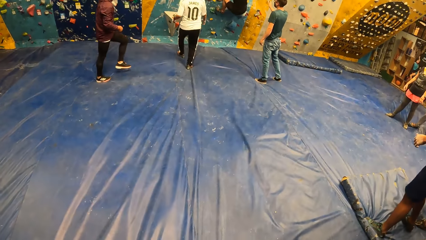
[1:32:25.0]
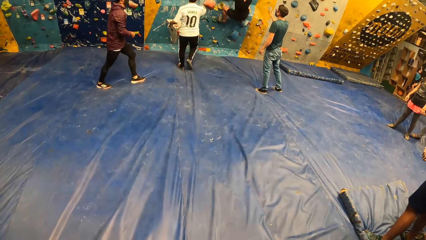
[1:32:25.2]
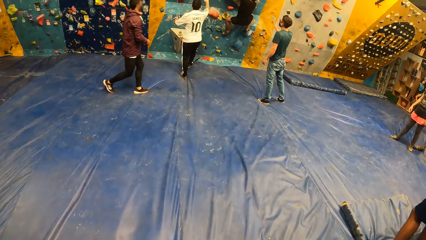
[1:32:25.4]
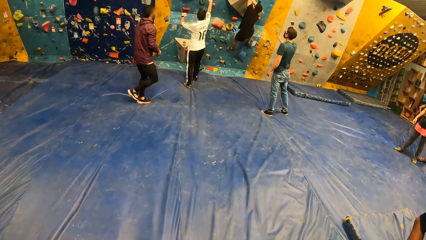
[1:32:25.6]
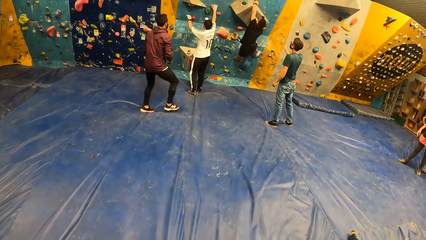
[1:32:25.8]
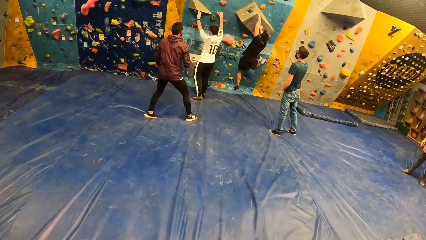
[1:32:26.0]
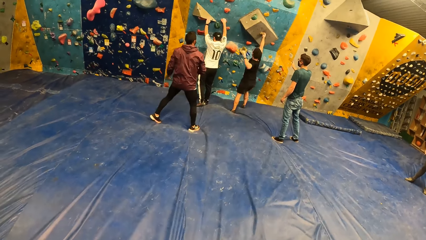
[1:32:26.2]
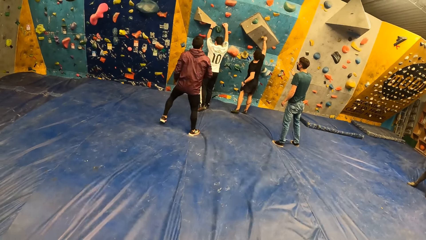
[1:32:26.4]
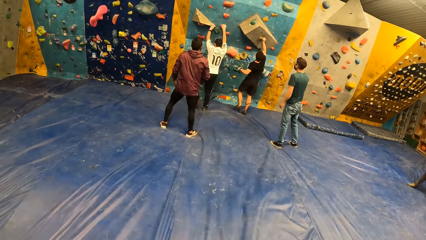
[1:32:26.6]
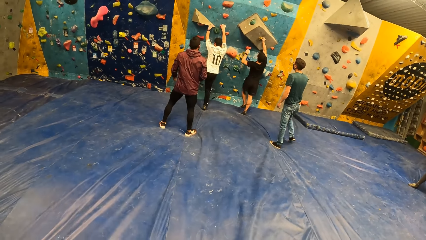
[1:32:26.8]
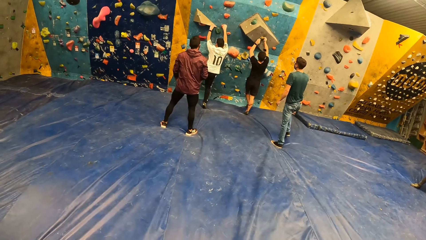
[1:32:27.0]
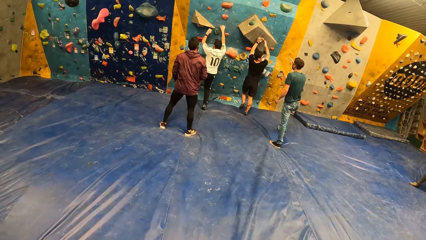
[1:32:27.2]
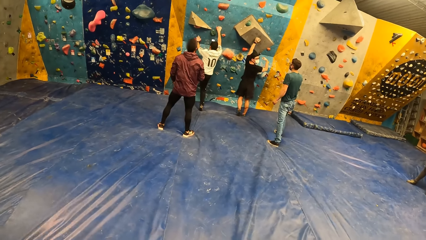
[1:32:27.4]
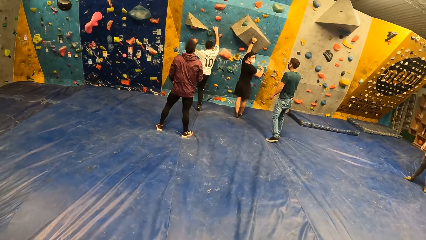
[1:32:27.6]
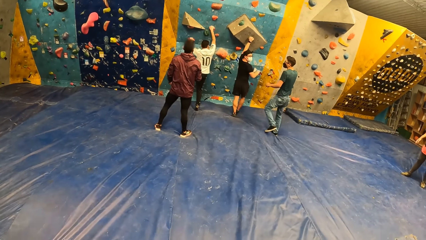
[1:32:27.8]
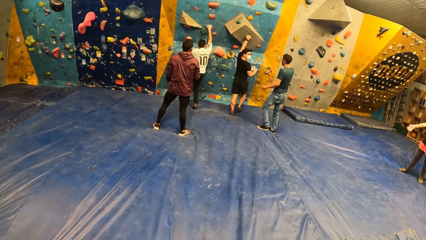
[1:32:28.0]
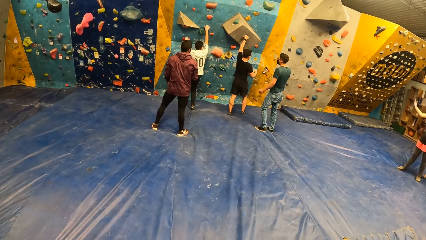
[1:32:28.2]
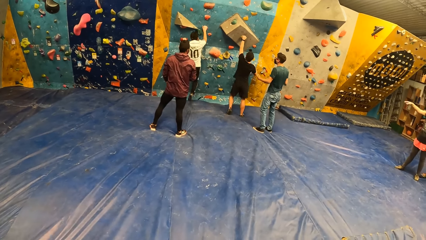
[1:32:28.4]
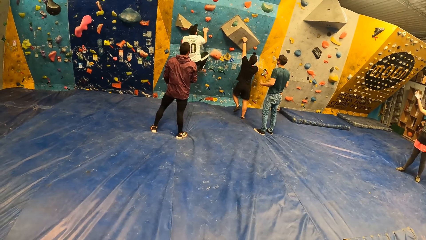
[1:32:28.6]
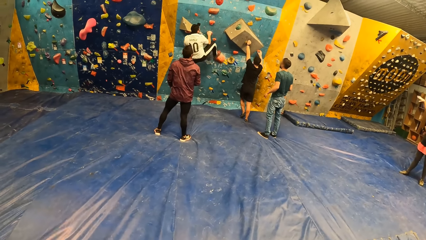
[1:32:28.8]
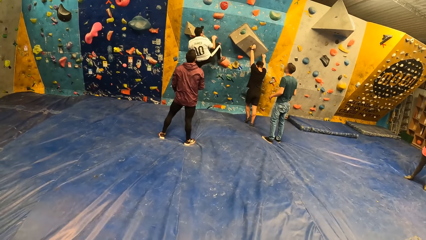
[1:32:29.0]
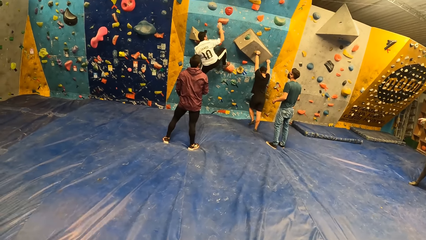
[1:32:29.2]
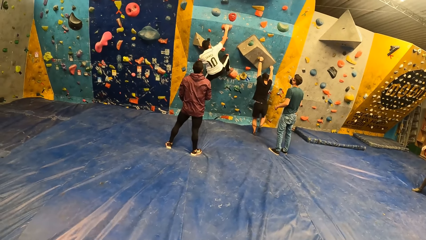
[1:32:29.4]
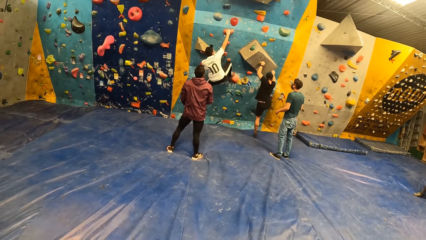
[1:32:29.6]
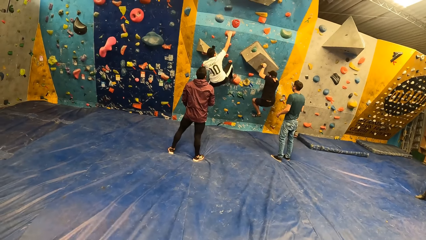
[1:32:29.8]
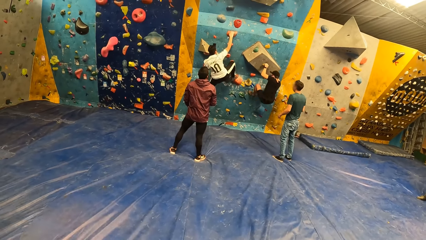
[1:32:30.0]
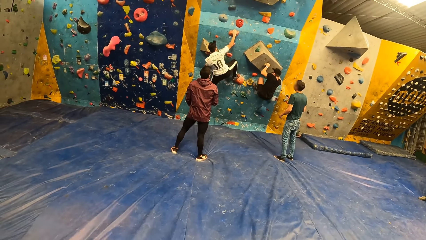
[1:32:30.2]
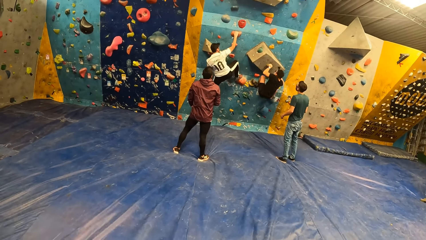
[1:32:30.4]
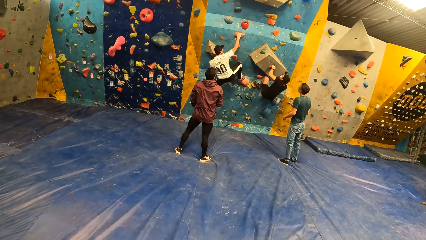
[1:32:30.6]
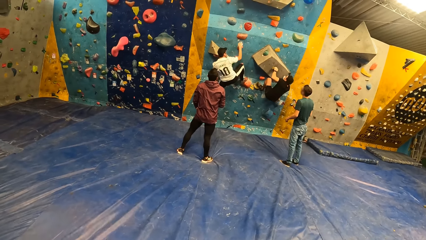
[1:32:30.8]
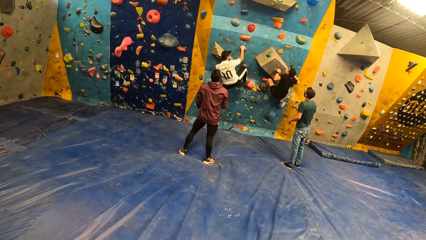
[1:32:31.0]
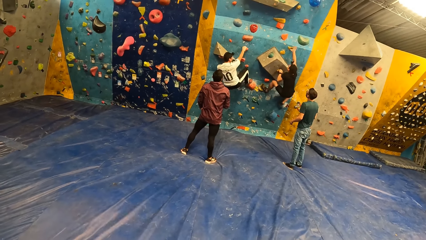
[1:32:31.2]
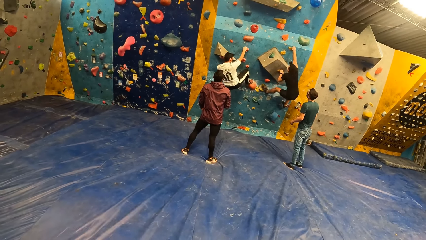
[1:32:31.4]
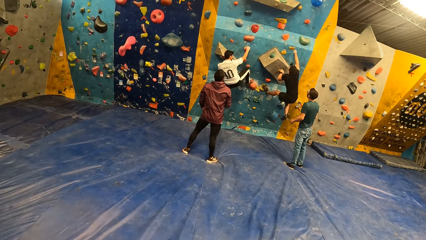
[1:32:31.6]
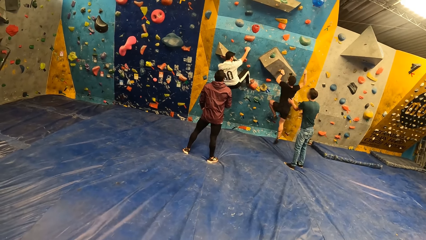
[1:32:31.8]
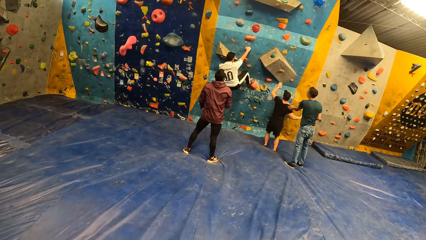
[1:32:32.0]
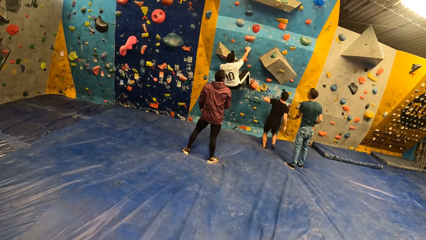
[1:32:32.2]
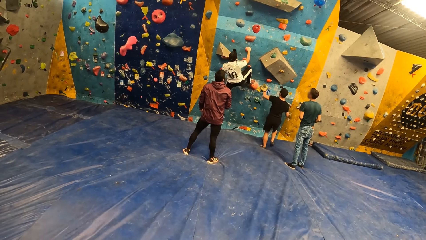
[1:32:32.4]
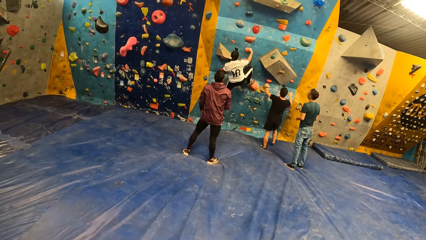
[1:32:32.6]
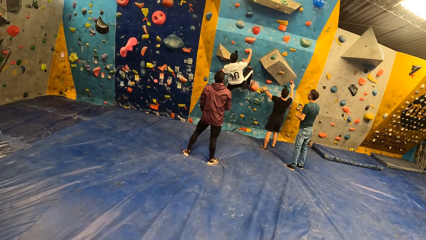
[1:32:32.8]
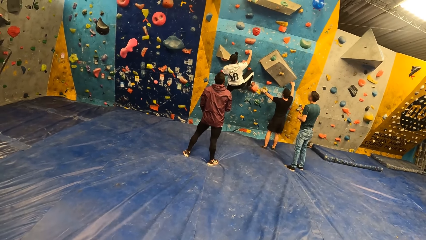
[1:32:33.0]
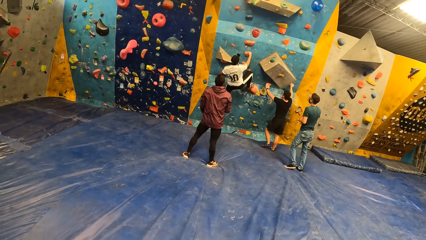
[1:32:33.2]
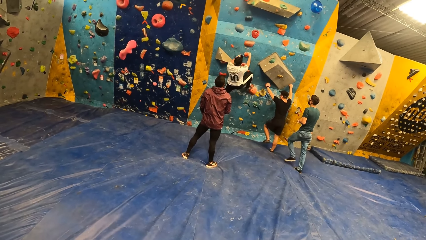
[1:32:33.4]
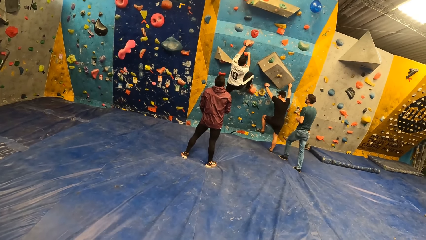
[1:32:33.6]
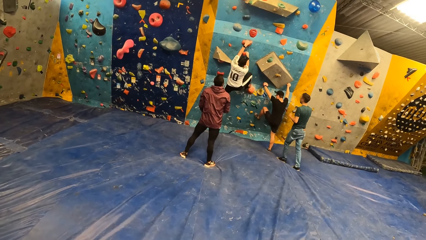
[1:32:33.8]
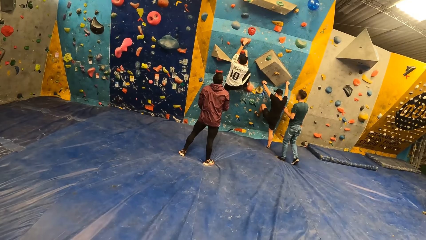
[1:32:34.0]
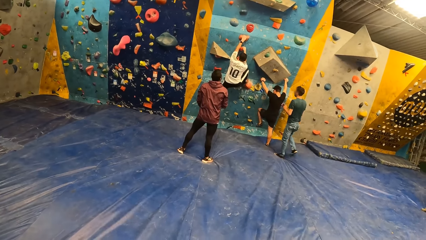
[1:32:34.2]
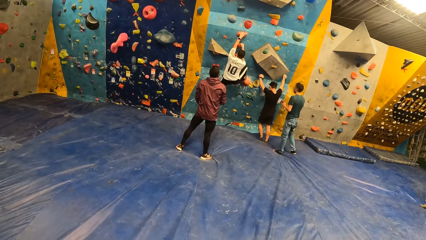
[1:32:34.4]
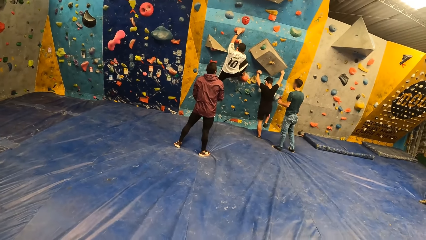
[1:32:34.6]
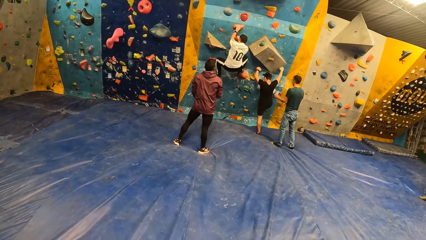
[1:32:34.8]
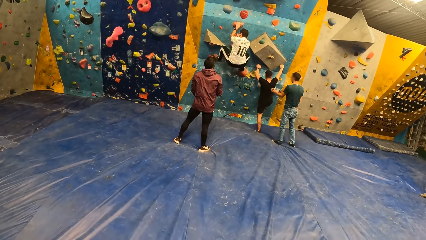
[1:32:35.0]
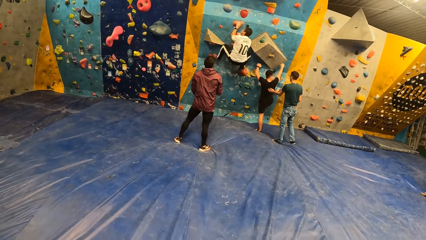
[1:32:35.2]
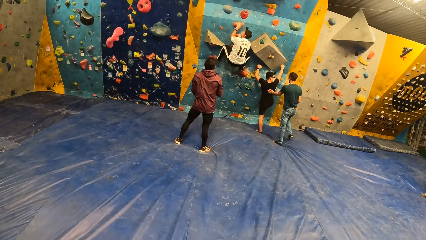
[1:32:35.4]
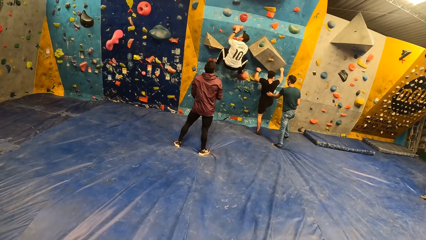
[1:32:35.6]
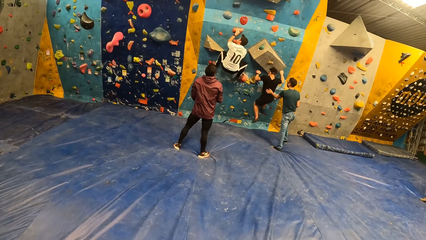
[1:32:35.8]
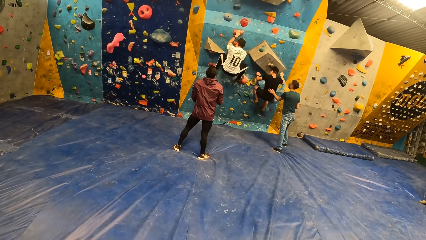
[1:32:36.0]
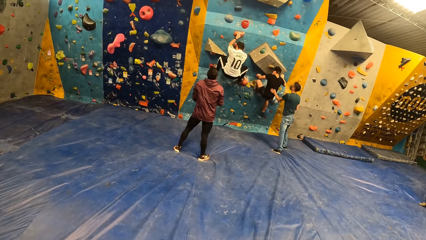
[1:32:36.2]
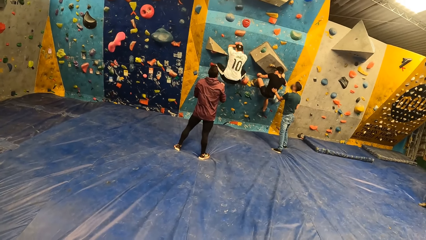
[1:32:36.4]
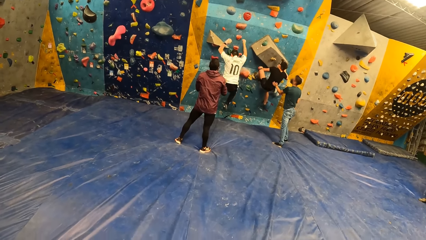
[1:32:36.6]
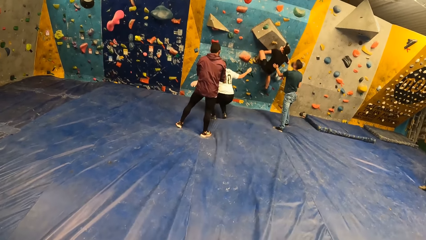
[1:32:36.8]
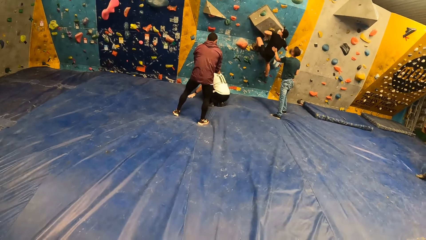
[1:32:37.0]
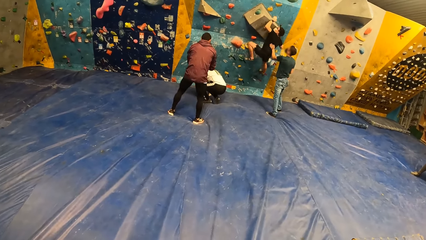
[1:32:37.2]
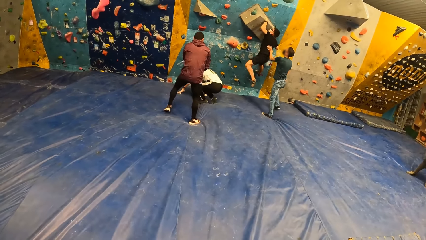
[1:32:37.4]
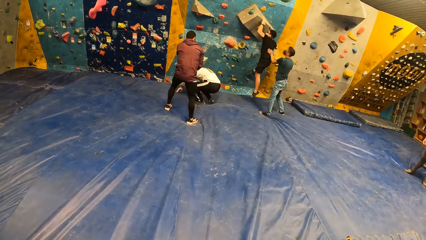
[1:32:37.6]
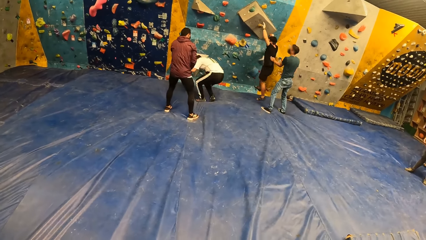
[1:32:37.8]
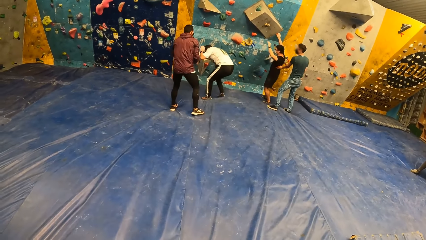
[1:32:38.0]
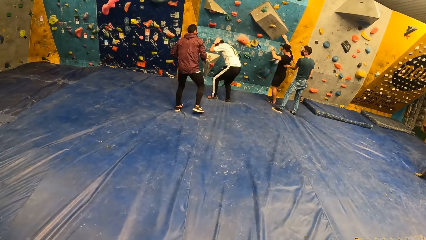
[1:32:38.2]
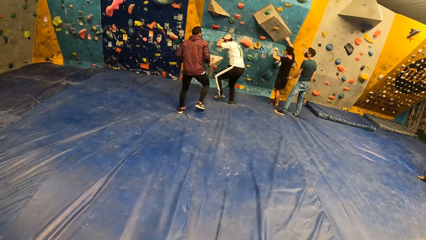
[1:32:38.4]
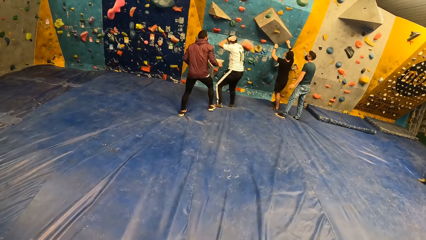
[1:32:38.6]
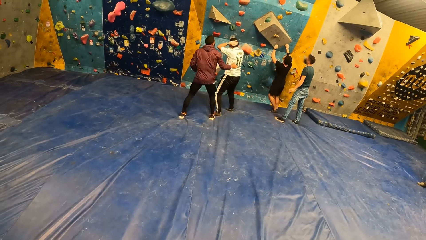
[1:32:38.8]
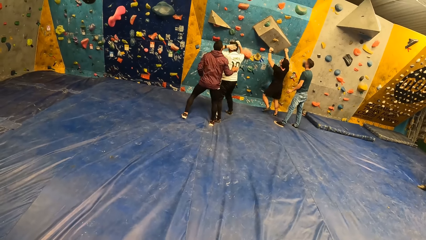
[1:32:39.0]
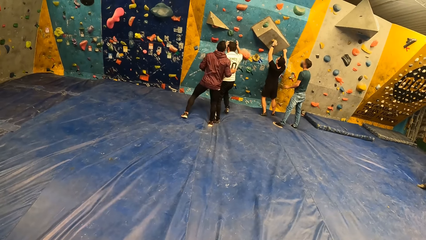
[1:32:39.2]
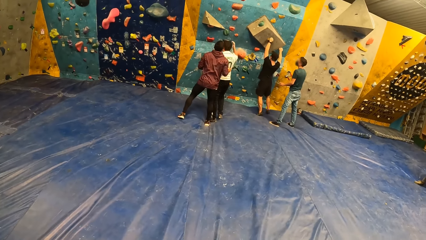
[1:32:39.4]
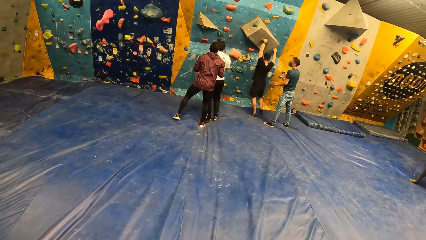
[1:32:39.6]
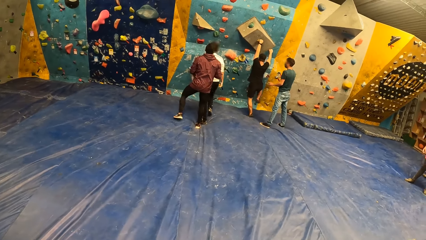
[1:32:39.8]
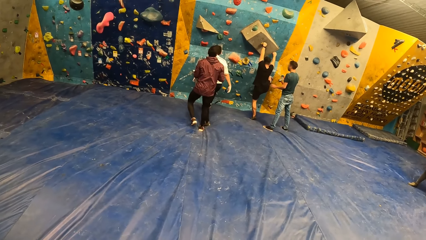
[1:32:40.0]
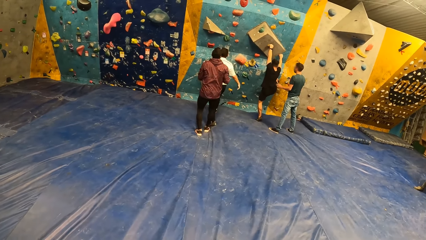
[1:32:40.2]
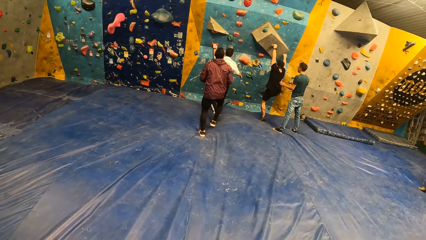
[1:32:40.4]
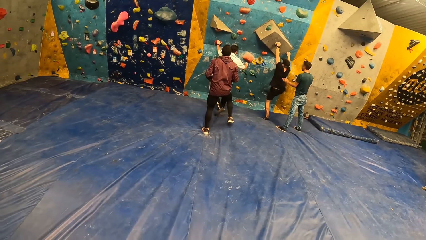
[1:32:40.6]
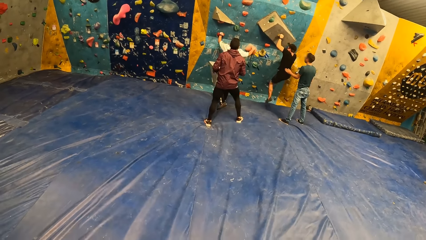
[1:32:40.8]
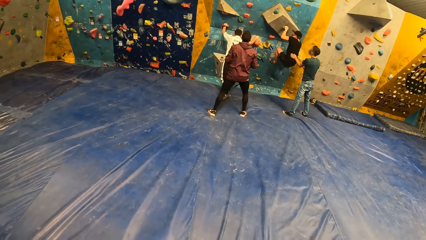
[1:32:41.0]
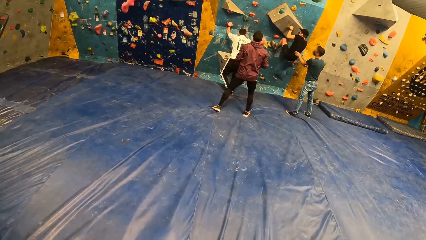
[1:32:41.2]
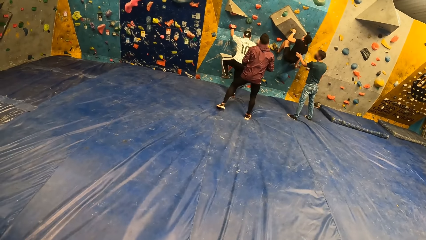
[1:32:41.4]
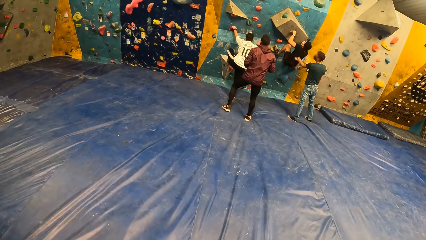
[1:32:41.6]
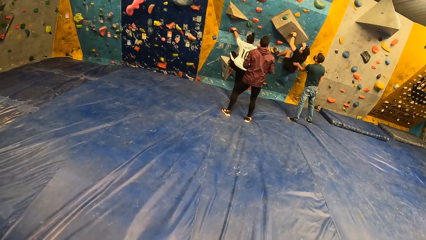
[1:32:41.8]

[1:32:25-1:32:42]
A man falls off the bouldering wall to the crash pad. Another man climbs up the bouldering wall with both hands. The instructor interacts with the first man. The first man climbs up the bouldering wall with both hands and falls off the bouldering wall to the crash pad. The first man climbs up the bouldering wall with both hands. The other man falls off the bouldering wall to the crash pad. The first man falls off the bouldering wall to the crash pad. The first man climbs up the bouldering wall with both hands.
